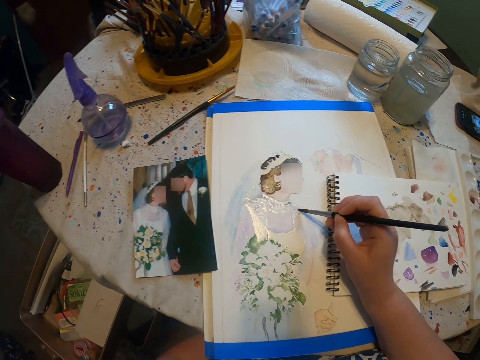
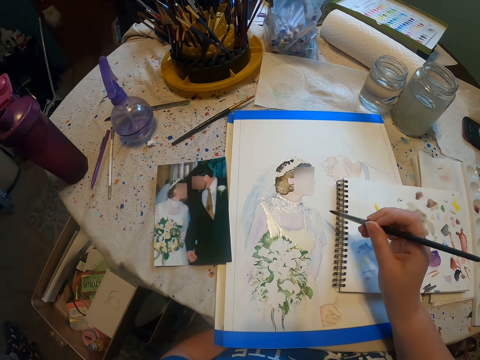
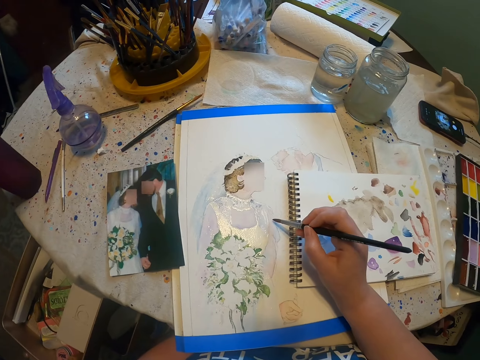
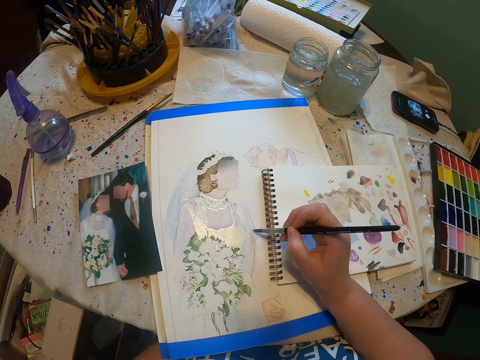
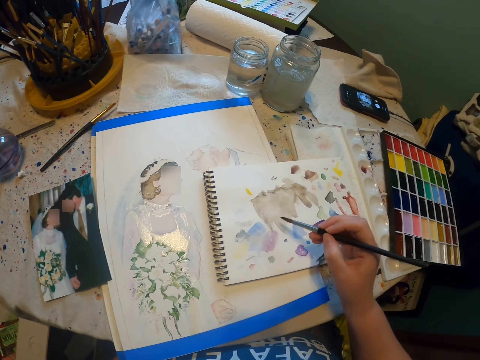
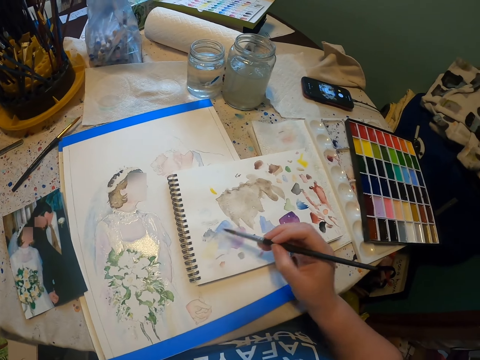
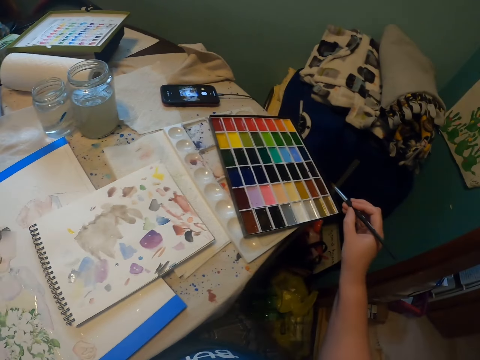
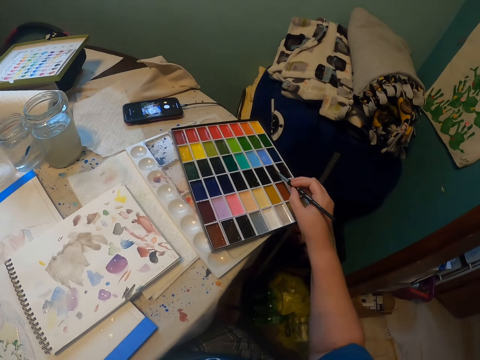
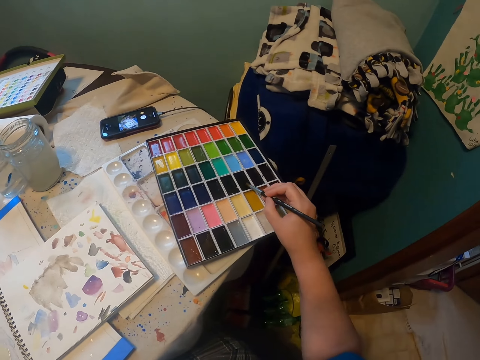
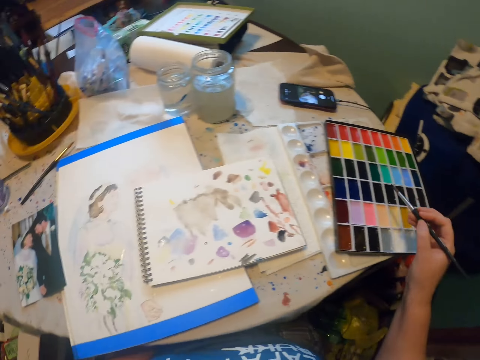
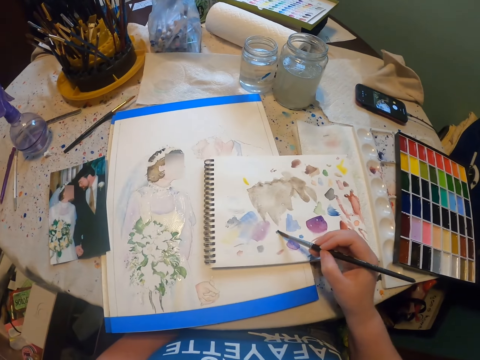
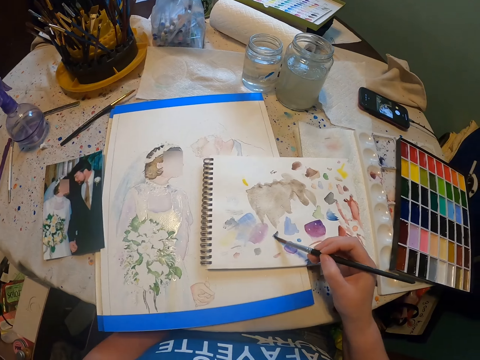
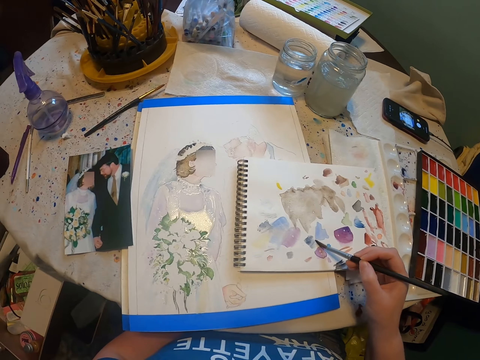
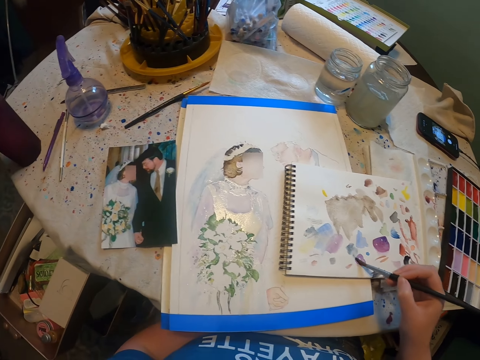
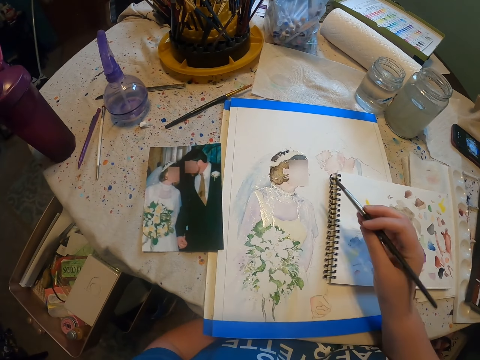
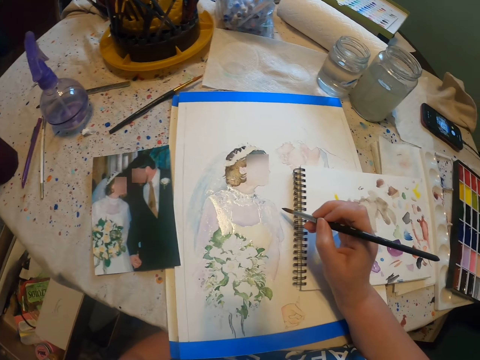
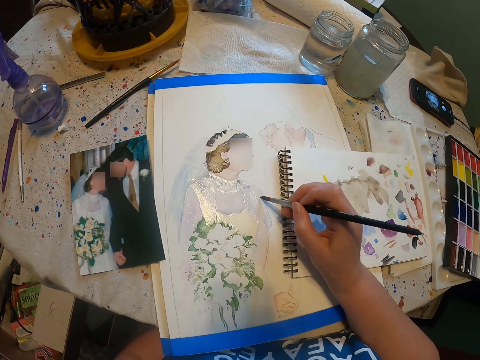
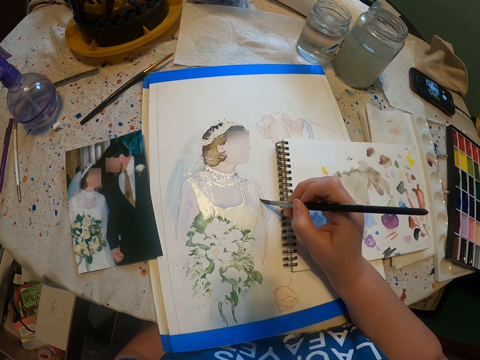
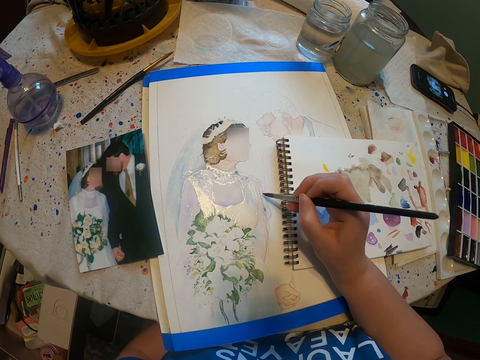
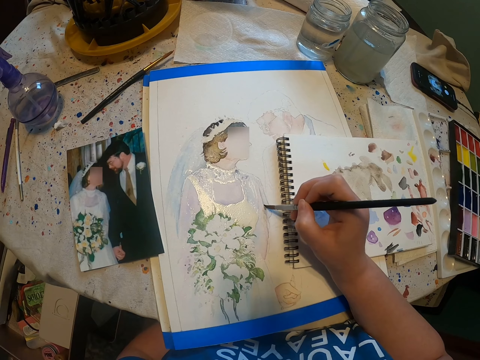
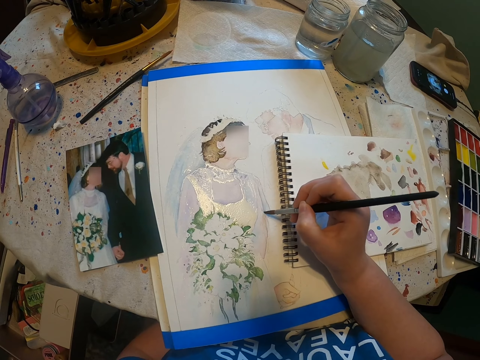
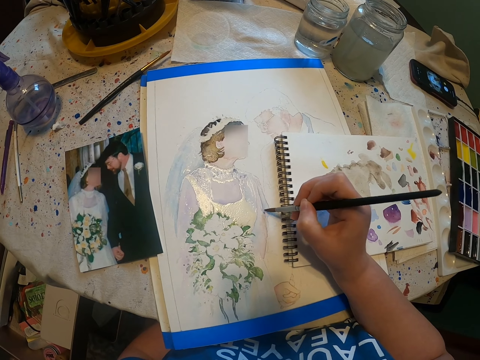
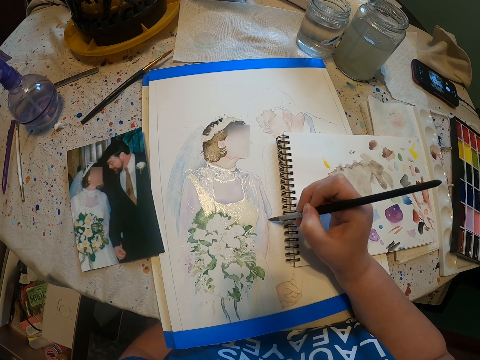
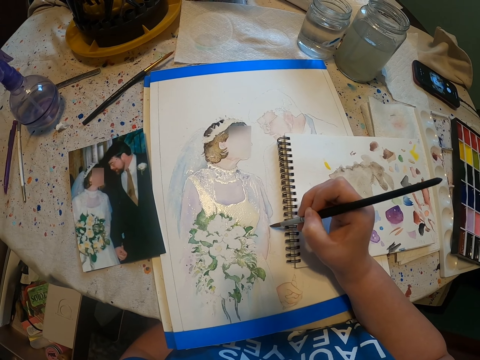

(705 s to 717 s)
The camera wearer adjusts a paint brush on her hands. She paints a craft paper with the paint brush. She spreads paint on a book. She scoops paint from a paint palette. She spreads paint on the book. She paints the craft paper with the paint brush.

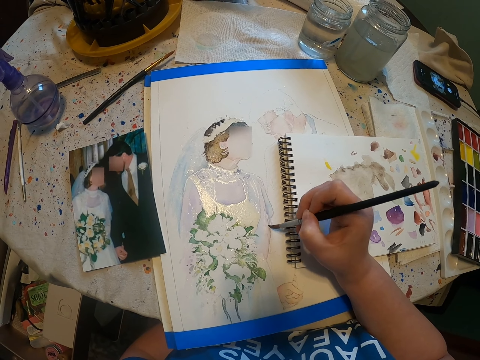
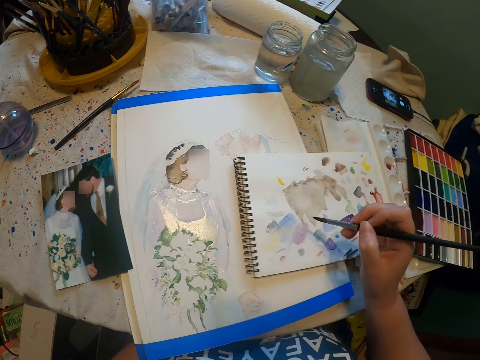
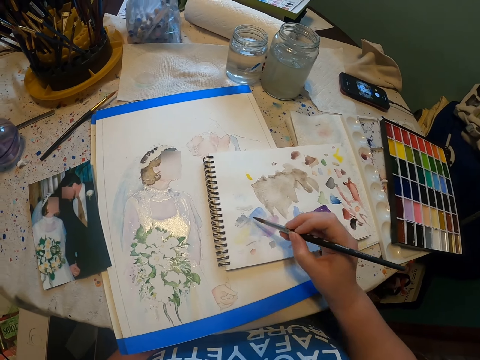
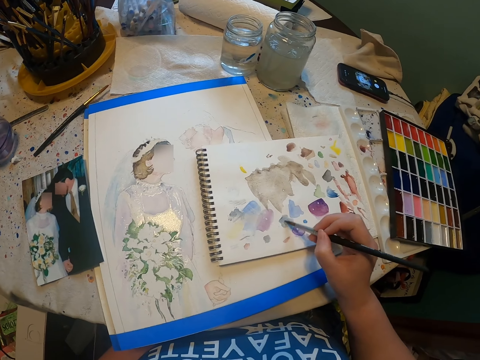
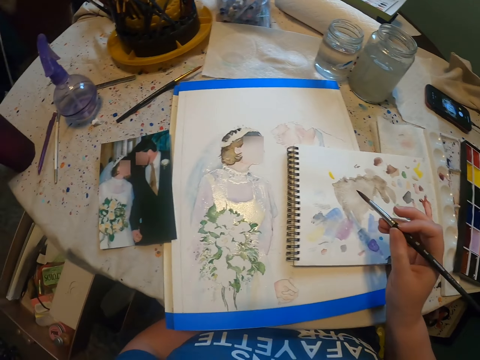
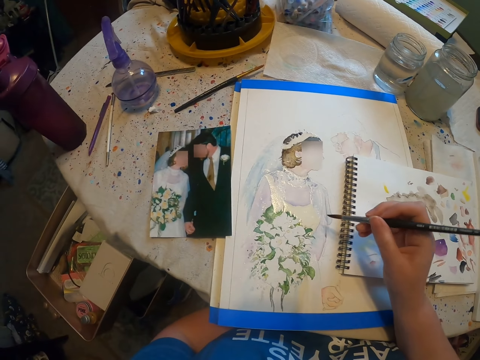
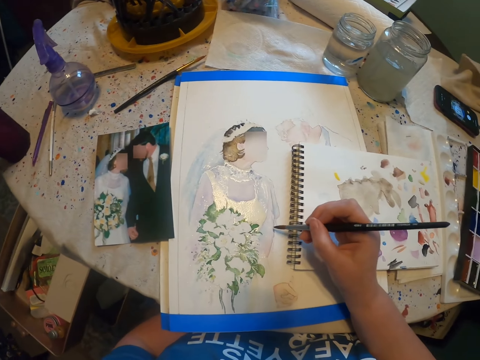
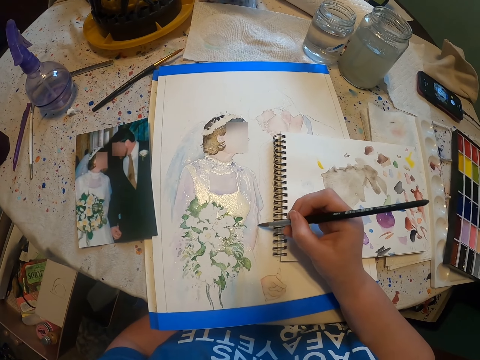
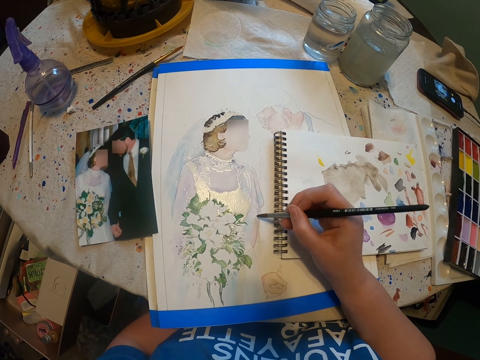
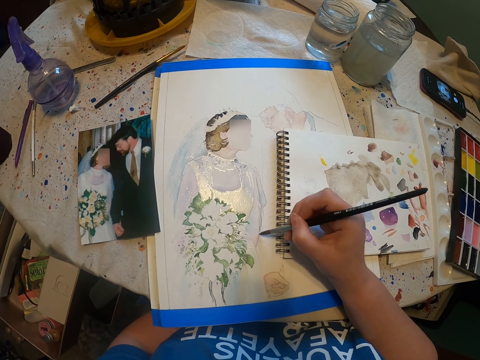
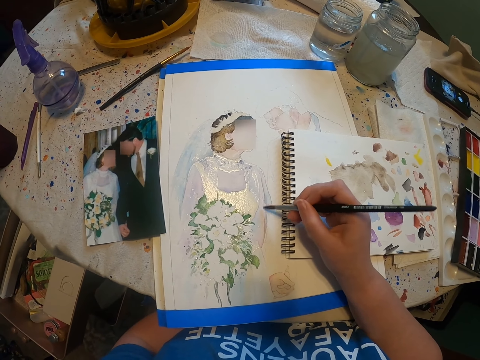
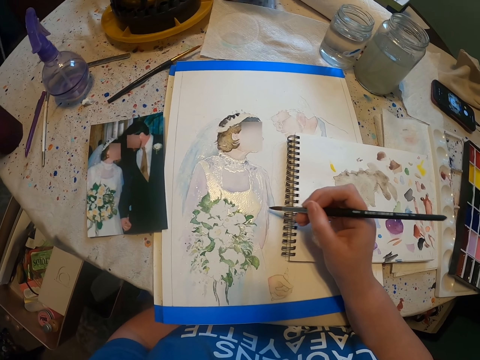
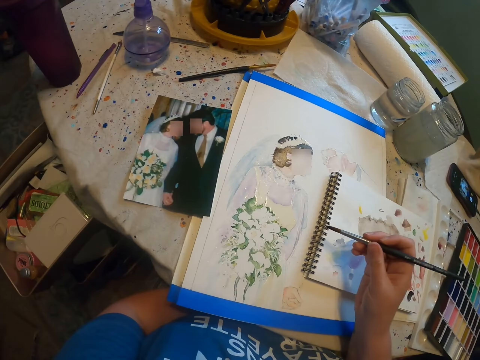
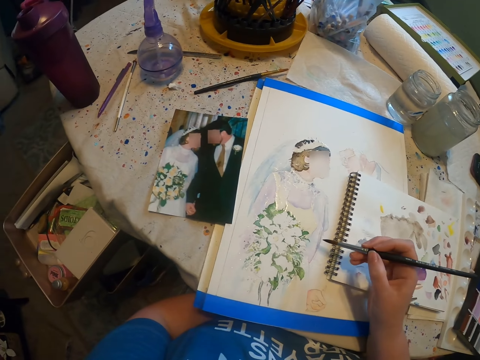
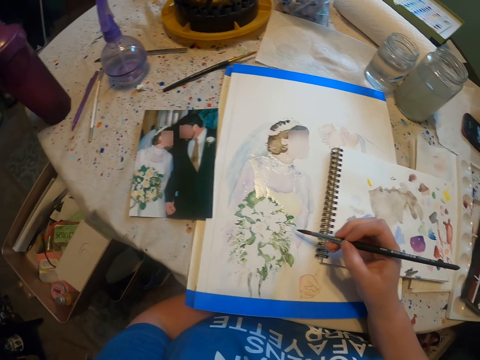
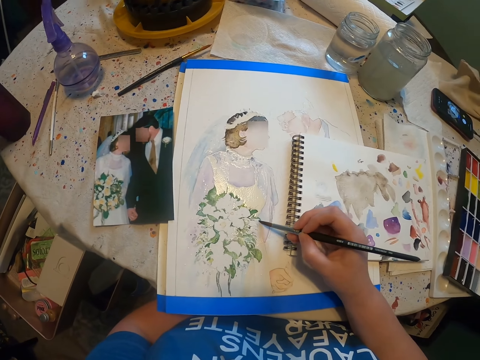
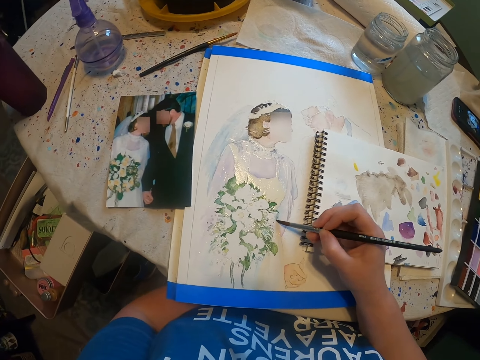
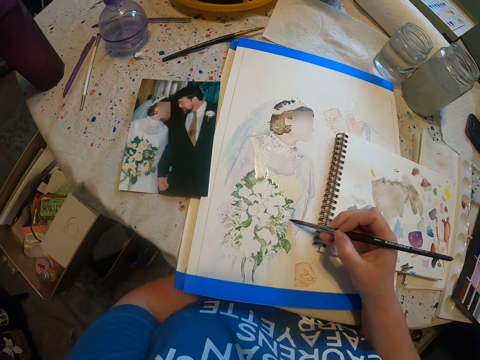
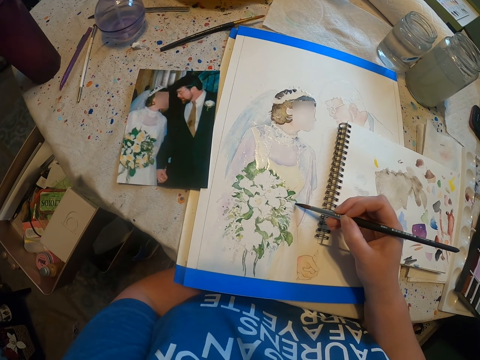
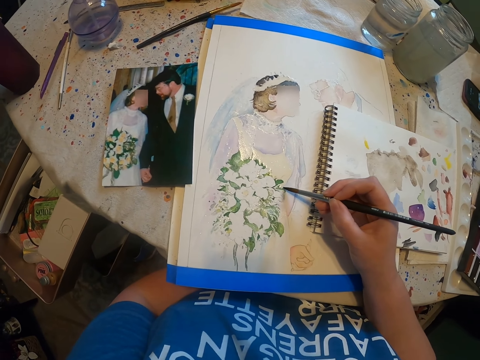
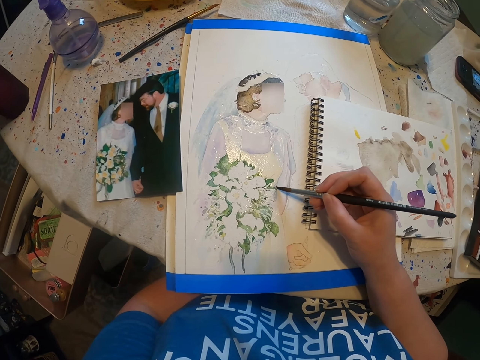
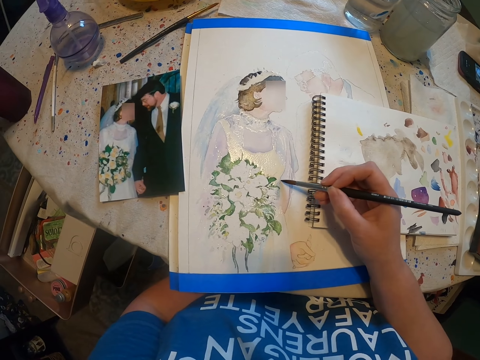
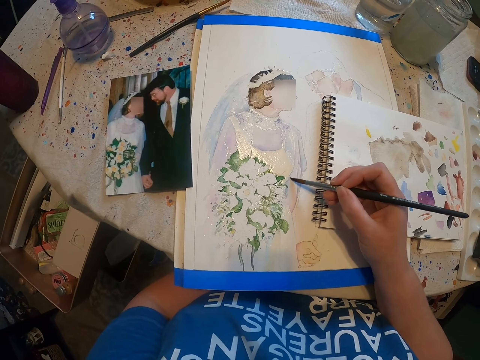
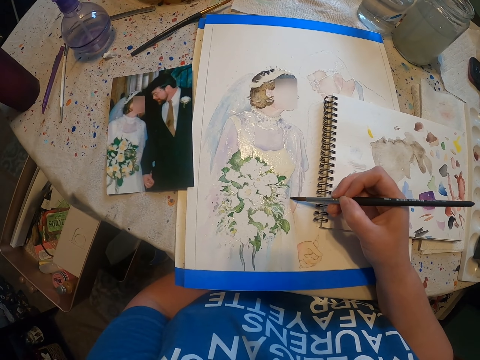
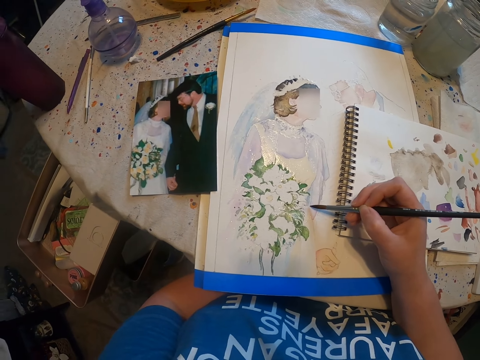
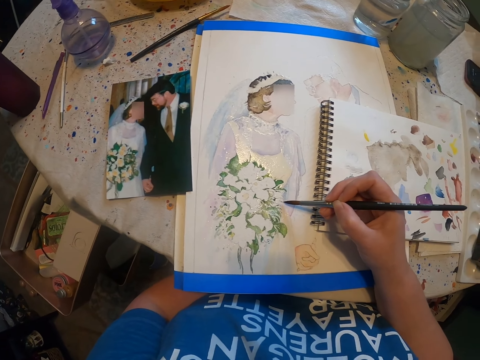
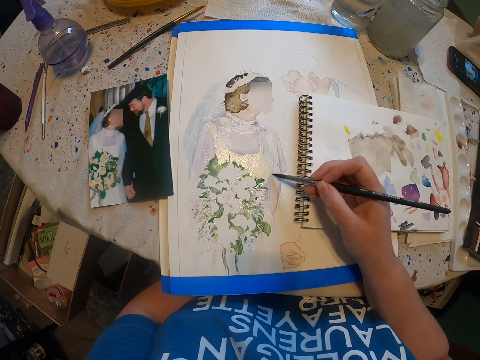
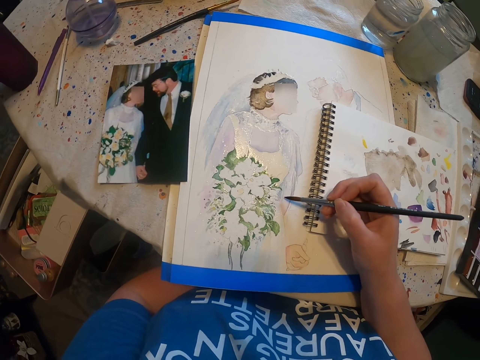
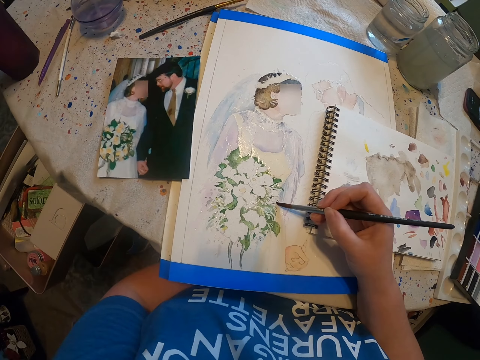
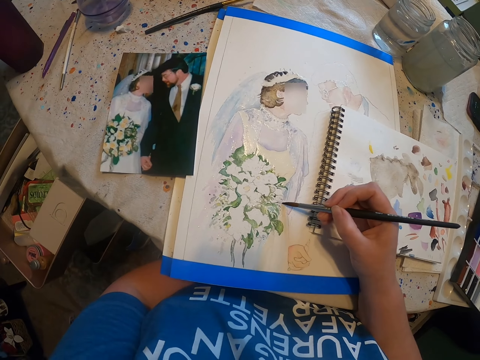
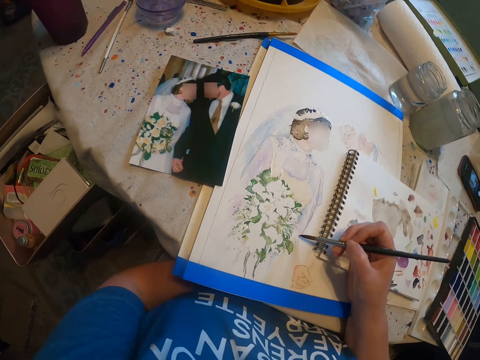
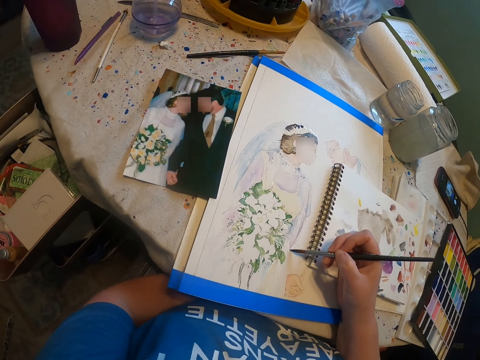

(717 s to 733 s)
The camera wearer spreads paint on a book. They paint a craft paper with a paint brush. They look around a room. They paint the craft paper with the paint brush.
